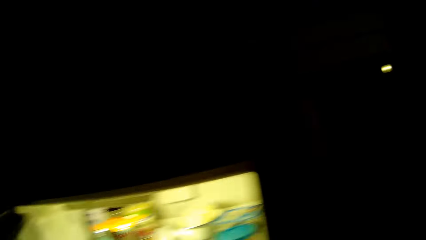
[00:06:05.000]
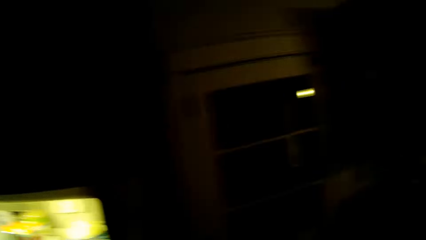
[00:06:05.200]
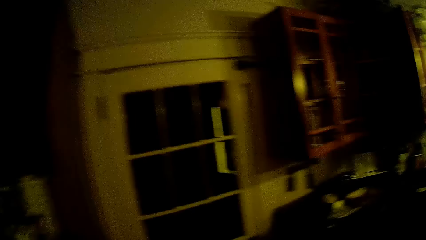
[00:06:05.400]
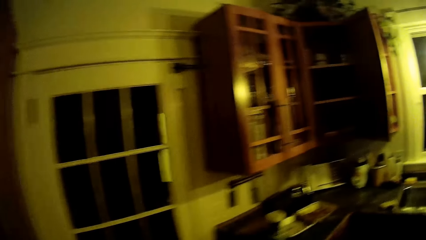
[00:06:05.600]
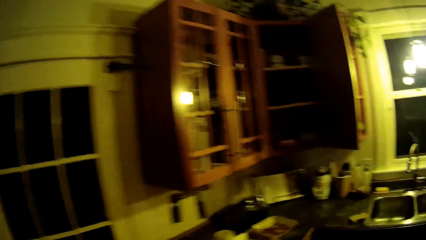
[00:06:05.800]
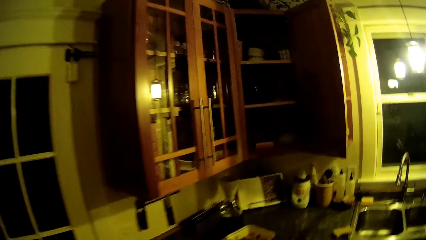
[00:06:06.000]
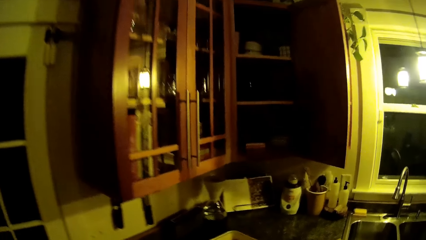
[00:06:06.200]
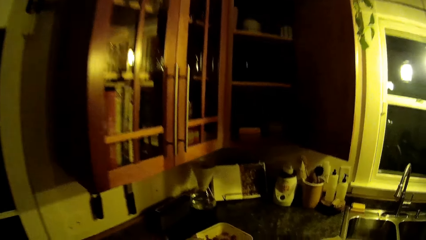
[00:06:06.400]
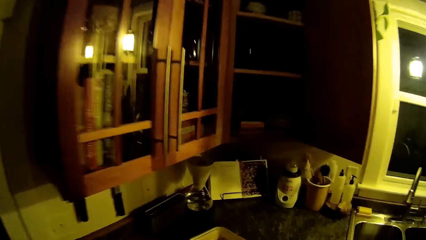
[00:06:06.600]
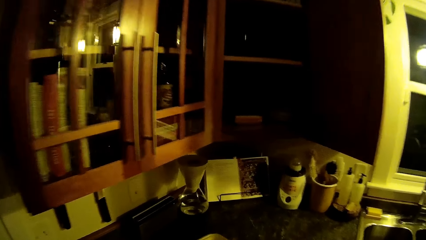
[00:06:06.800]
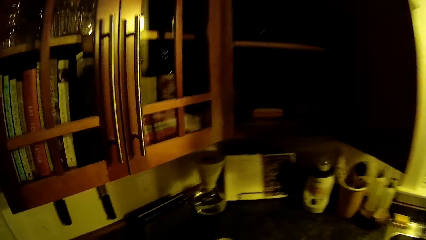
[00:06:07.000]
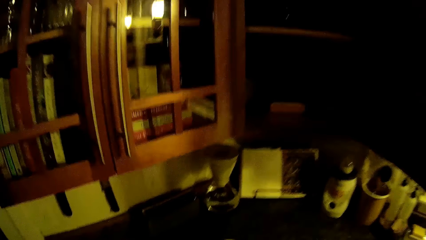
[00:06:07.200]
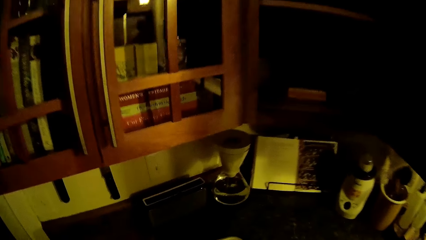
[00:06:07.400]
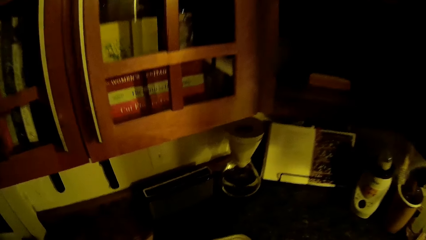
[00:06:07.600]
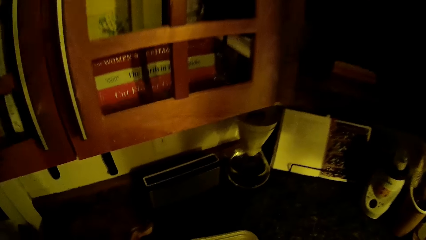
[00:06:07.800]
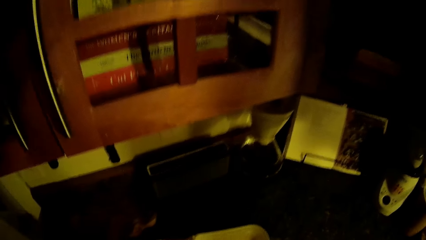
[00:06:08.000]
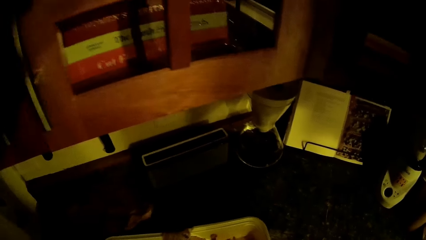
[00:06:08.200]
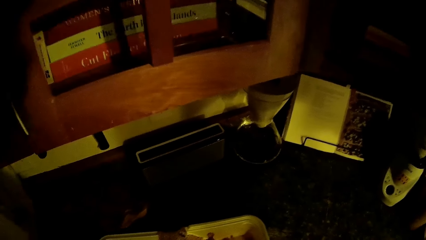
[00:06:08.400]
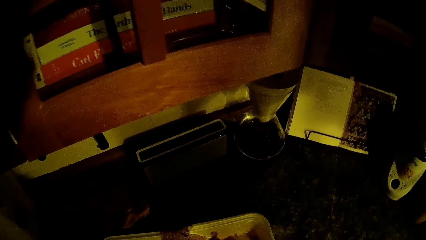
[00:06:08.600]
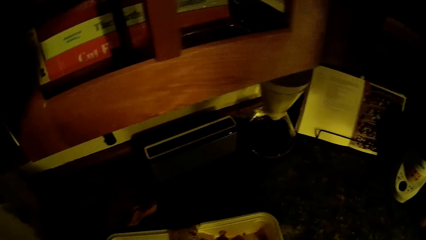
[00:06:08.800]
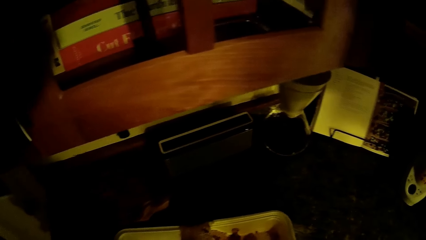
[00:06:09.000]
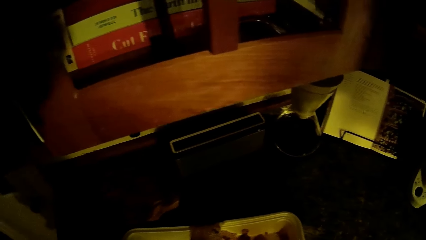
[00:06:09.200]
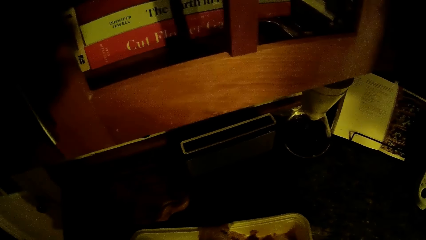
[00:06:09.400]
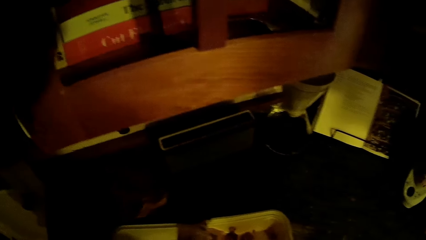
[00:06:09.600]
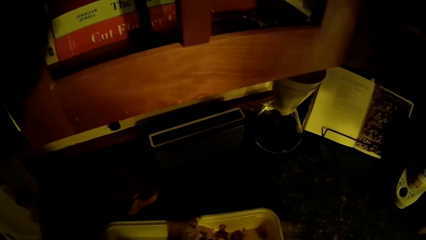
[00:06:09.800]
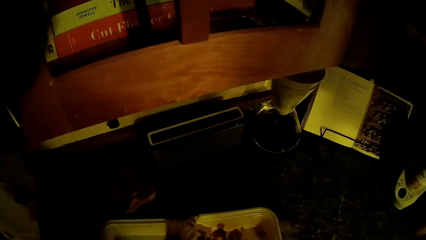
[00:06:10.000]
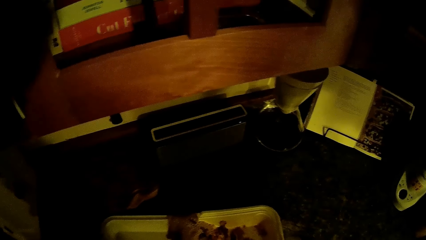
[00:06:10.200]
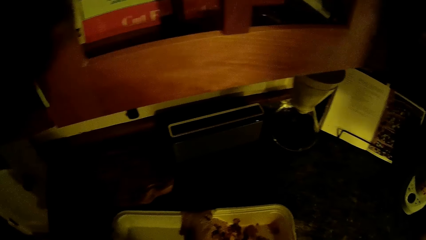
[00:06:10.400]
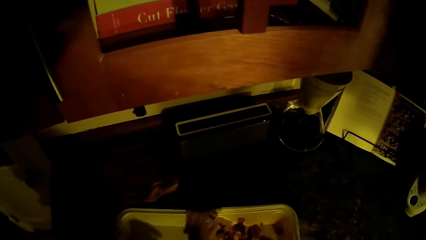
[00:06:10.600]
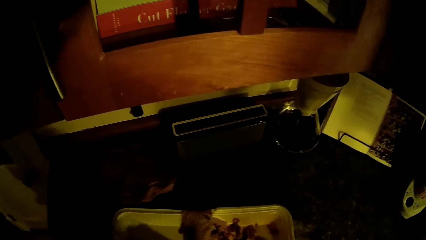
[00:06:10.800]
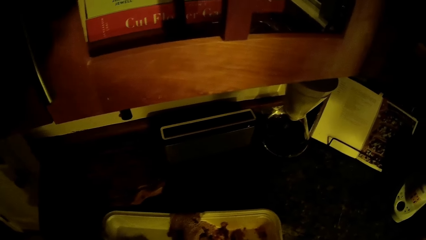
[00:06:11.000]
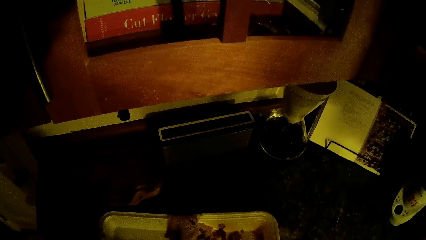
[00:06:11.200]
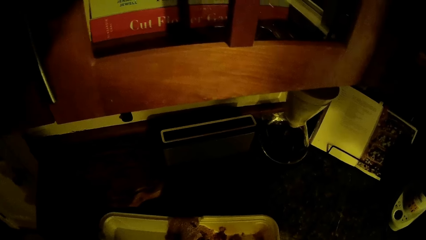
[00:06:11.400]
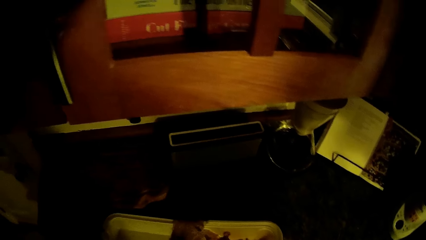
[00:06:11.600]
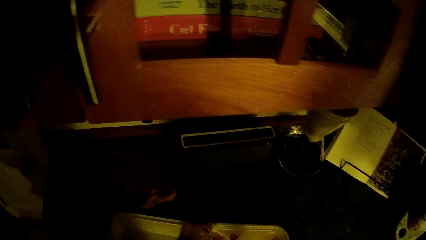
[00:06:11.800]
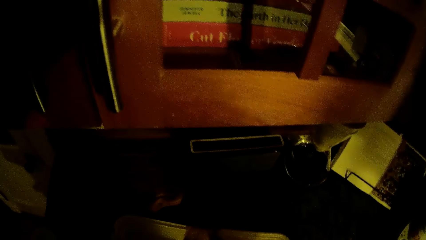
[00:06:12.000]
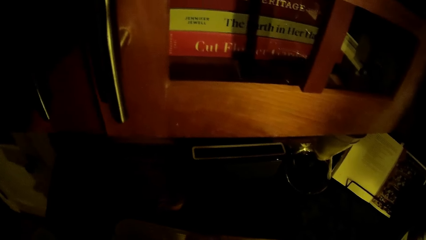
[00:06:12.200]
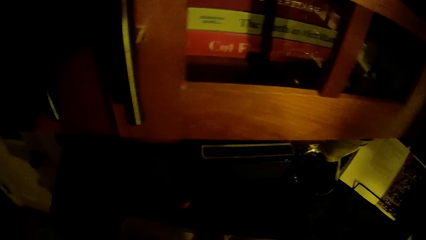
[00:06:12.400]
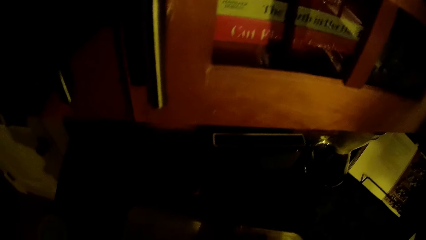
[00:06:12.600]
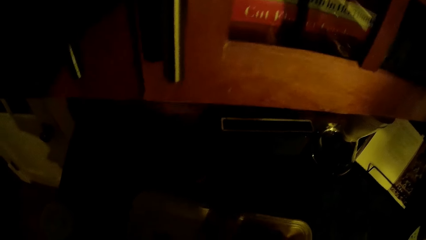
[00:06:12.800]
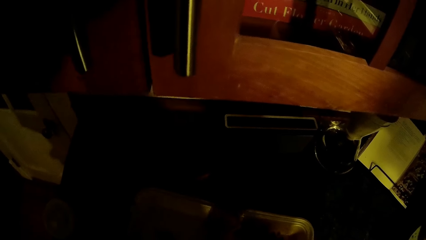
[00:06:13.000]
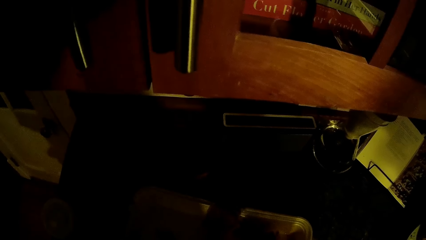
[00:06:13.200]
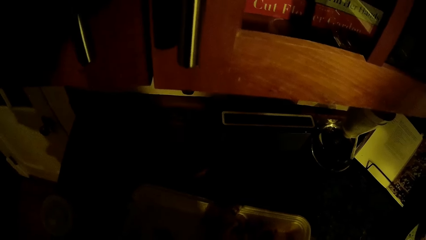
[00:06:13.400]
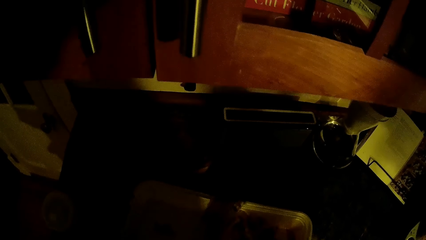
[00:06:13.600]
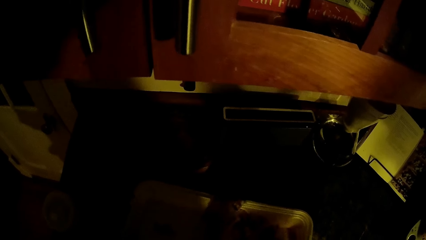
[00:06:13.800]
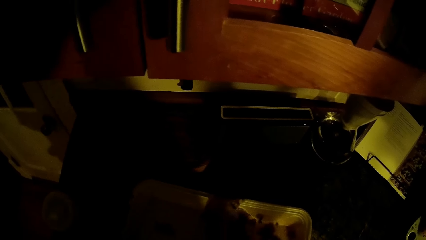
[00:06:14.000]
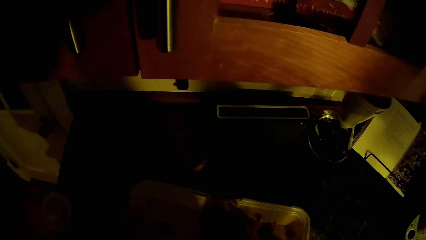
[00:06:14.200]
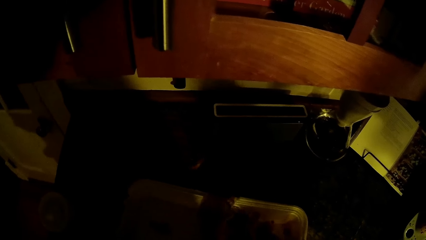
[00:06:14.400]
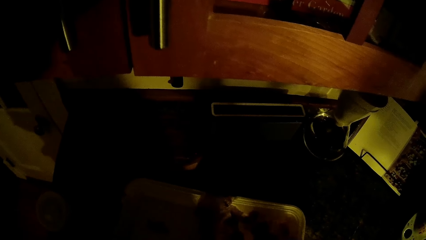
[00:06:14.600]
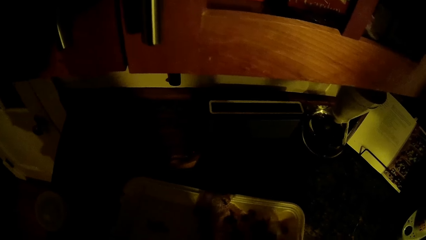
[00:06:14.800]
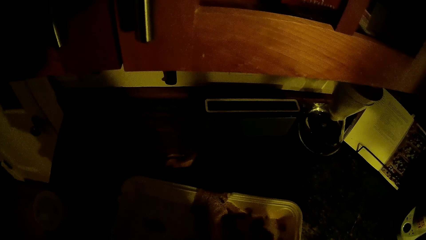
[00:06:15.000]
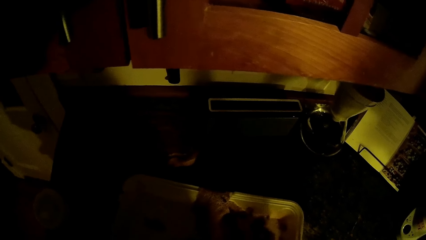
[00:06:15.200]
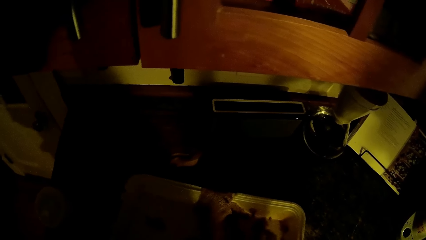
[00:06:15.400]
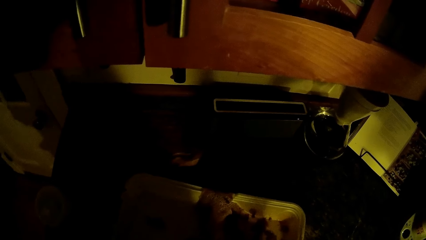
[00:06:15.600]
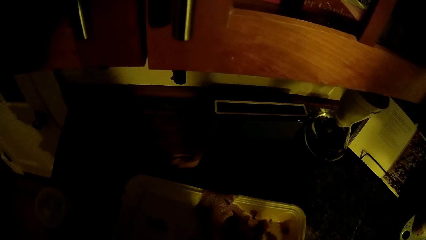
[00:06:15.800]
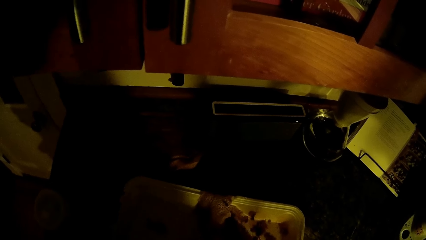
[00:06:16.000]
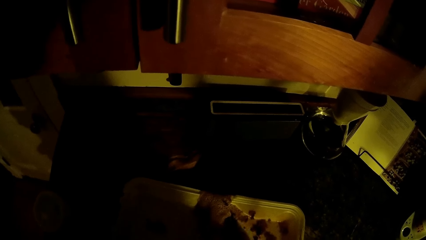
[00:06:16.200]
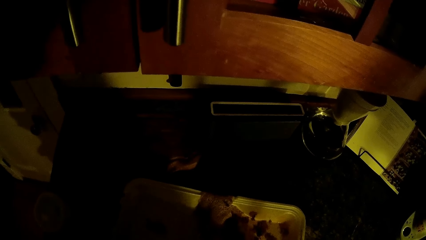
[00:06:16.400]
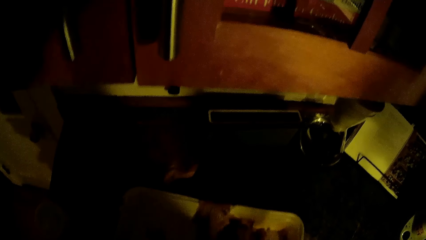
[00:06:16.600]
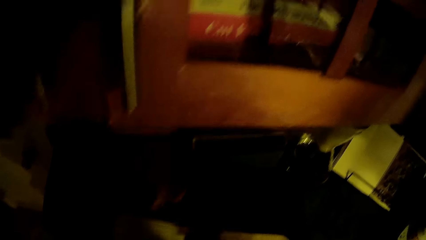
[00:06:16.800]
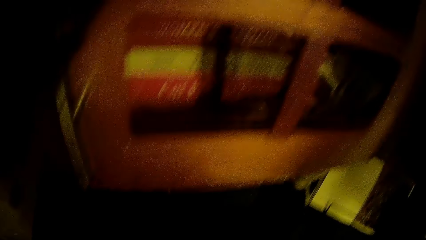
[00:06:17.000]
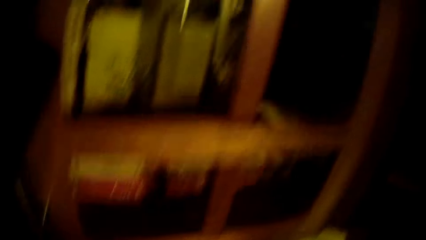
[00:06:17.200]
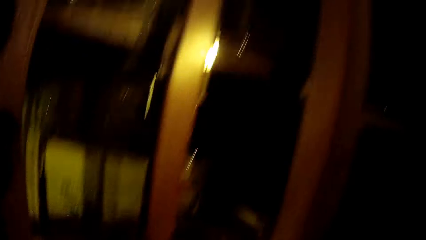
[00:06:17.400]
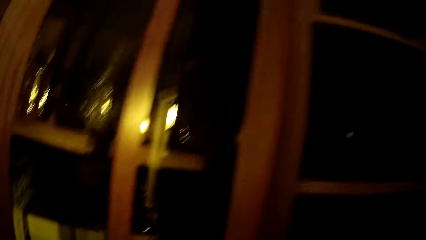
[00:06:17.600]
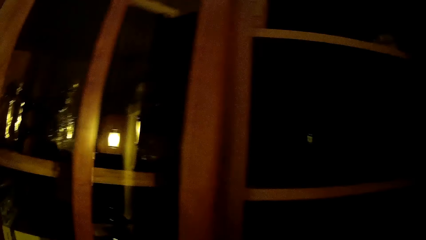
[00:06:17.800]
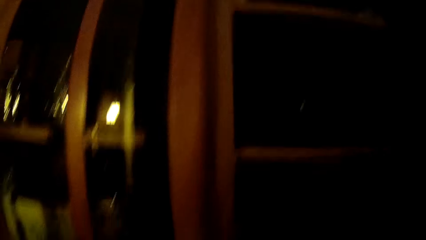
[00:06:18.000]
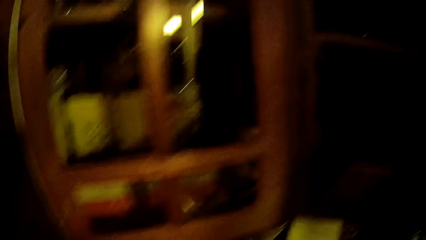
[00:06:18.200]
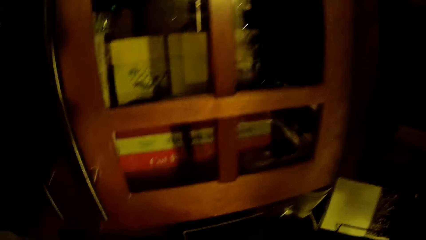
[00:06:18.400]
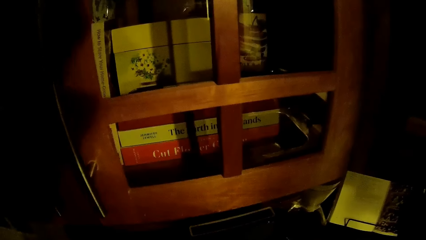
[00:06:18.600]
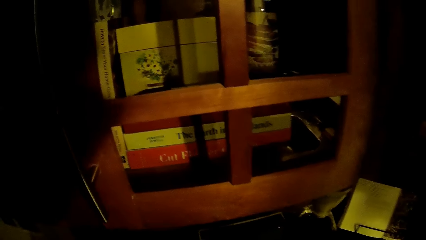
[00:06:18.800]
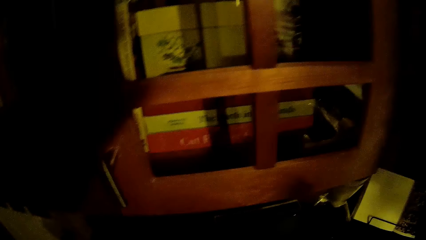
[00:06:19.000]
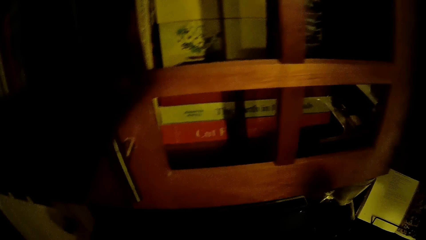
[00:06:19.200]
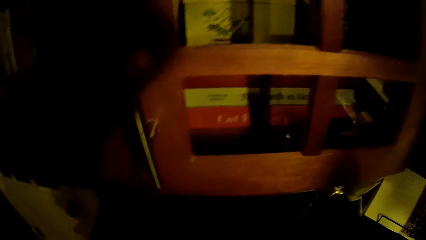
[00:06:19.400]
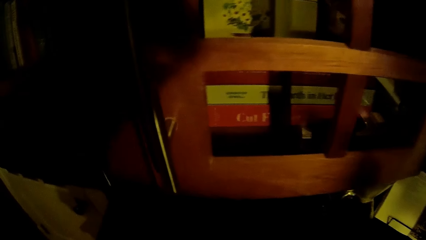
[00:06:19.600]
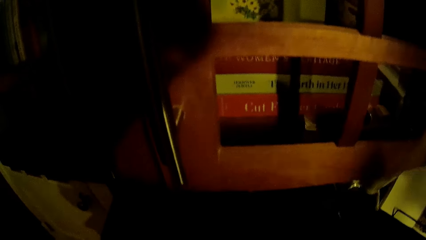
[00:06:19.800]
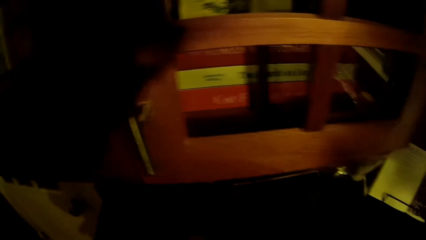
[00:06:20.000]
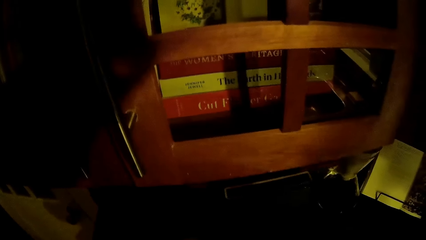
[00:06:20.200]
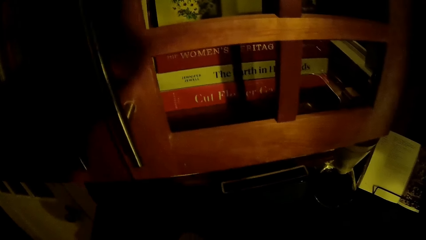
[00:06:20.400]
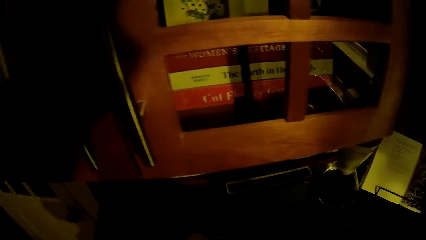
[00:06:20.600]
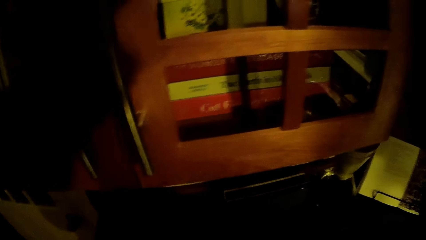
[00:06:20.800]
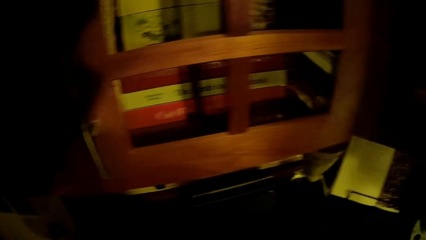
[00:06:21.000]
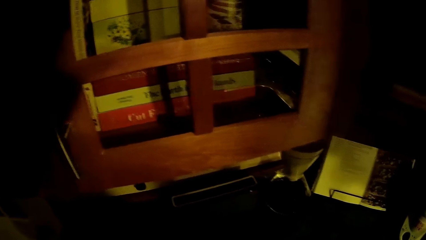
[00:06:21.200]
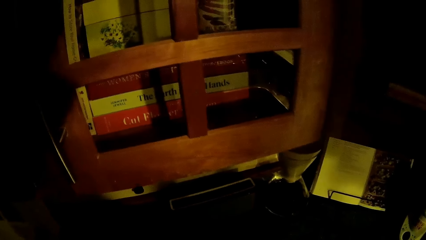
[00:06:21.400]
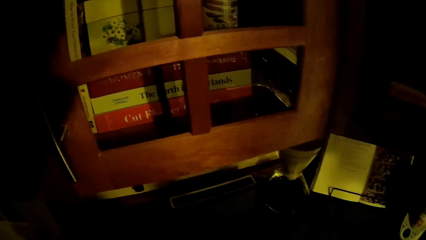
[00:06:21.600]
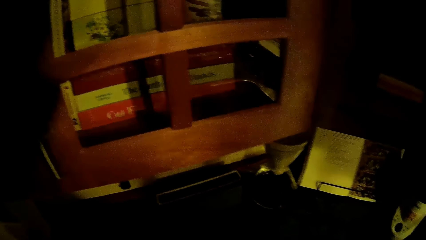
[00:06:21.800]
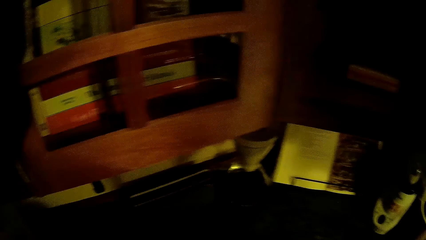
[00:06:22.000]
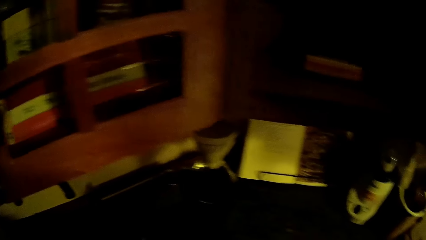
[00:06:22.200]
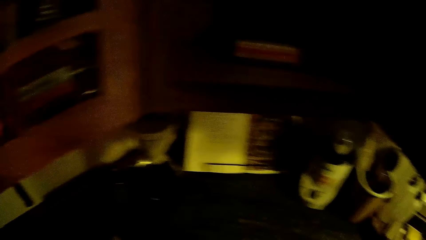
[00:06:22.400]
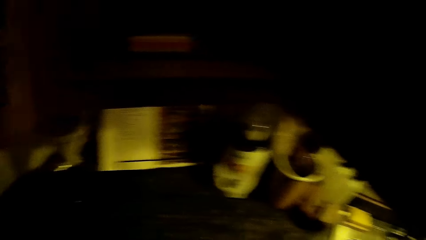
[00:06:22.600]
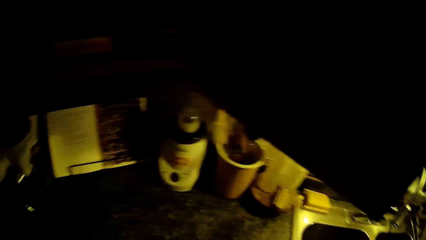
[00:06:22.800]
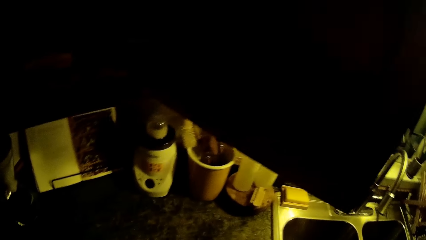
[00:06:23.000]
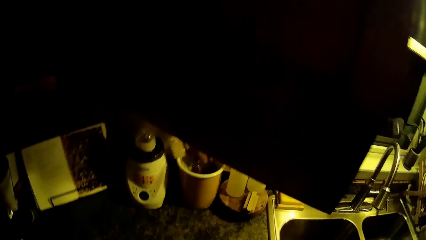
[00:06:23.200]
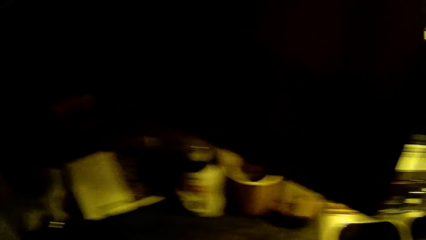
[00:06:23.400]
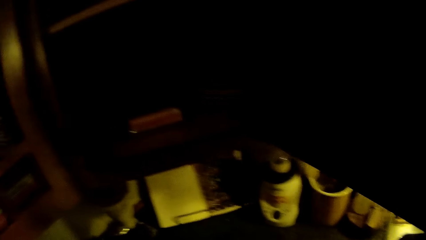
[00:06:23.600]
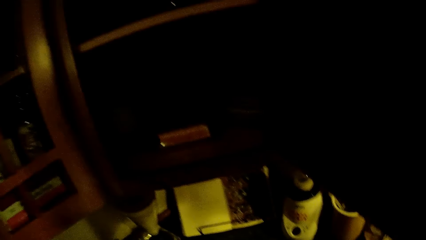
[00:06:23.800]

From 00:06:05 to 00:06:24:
The camera wearer closes the refrigerator with his left hand. He walks in the house. He puts the food in the bowl. He stares at the cupboard. He puts the food in the bowl.
